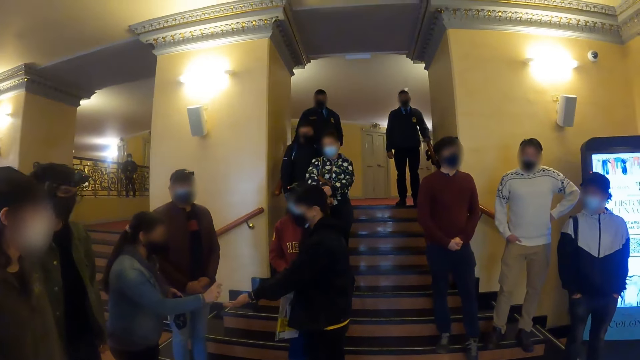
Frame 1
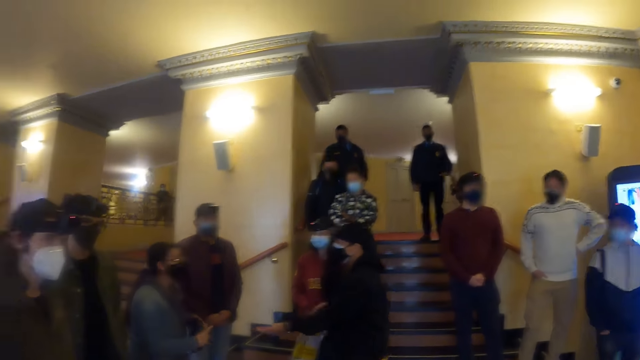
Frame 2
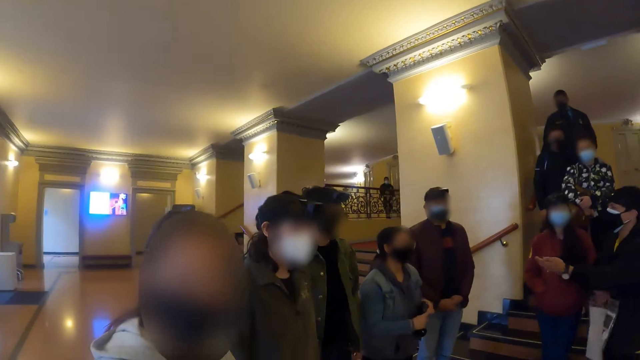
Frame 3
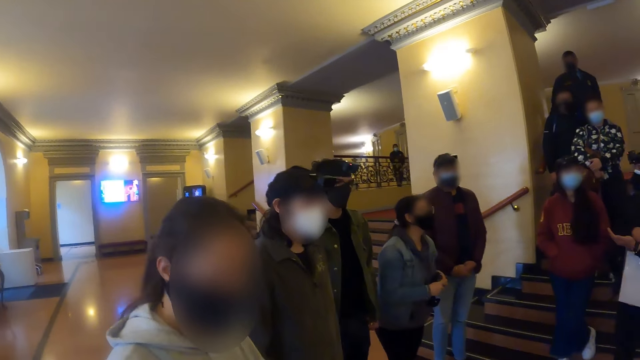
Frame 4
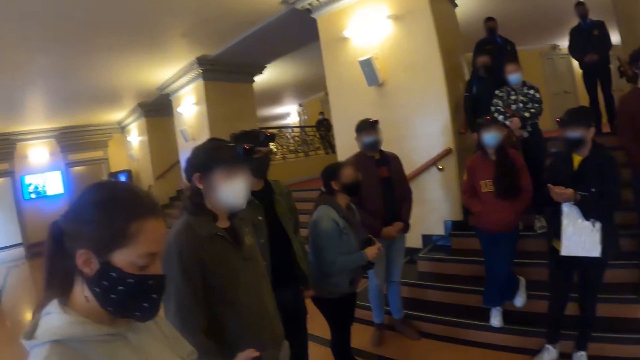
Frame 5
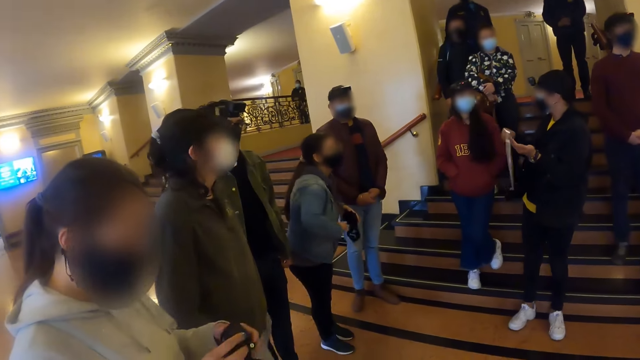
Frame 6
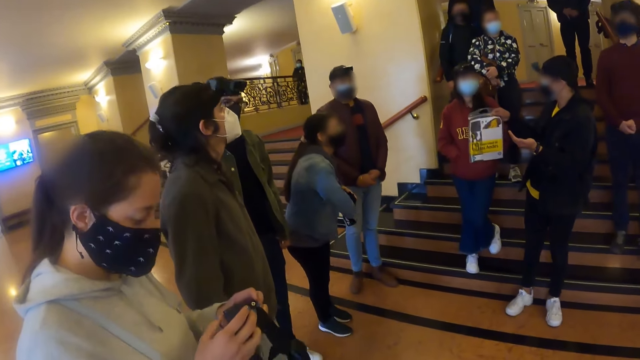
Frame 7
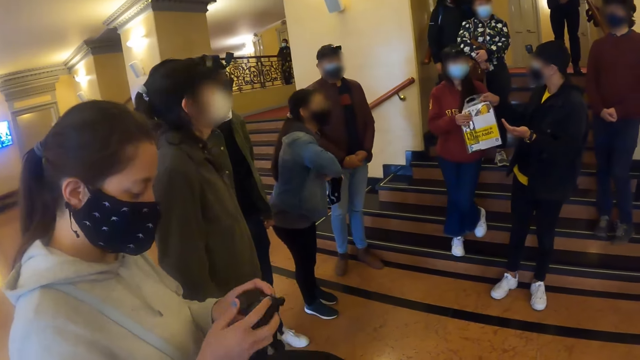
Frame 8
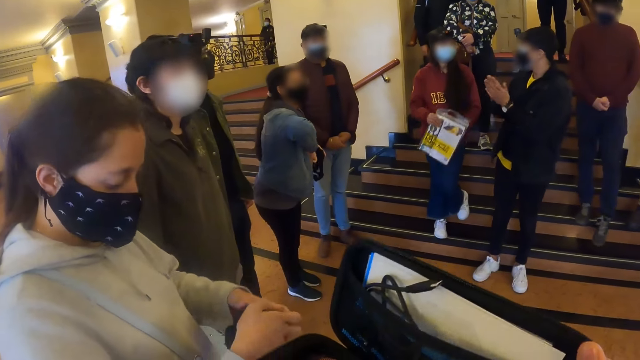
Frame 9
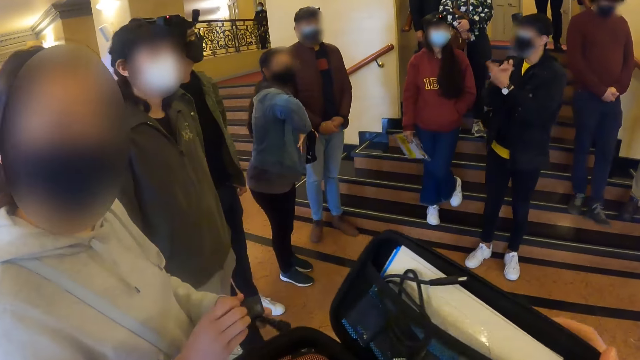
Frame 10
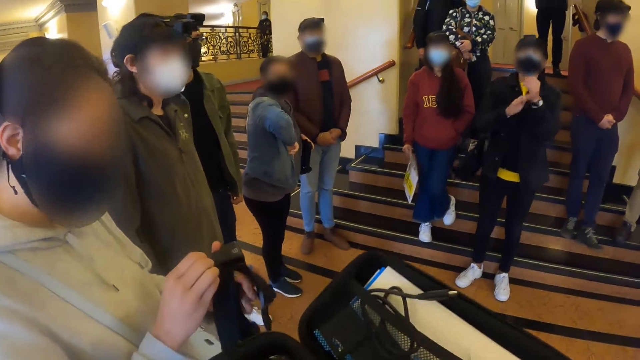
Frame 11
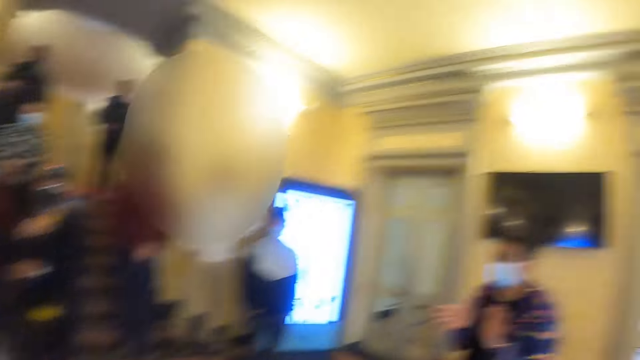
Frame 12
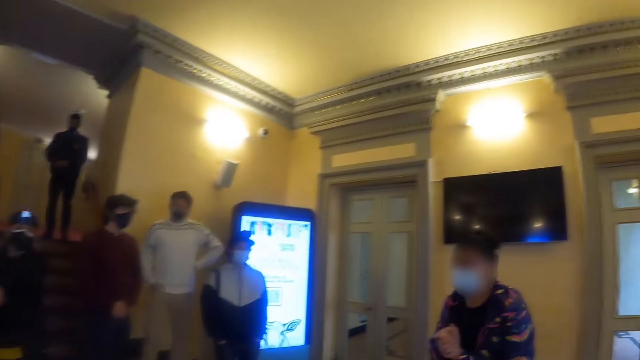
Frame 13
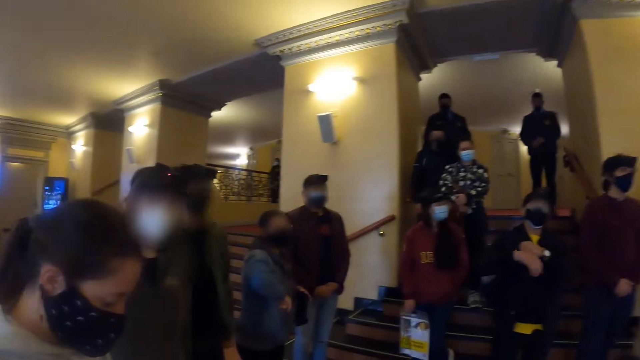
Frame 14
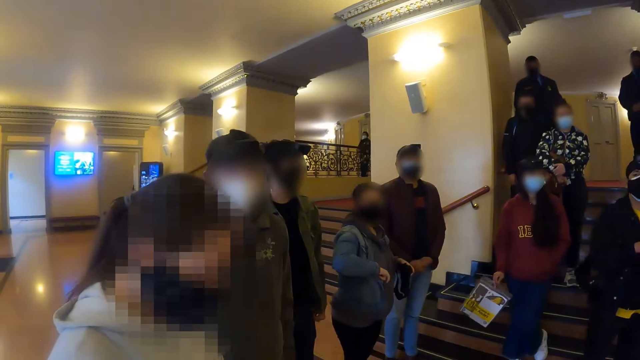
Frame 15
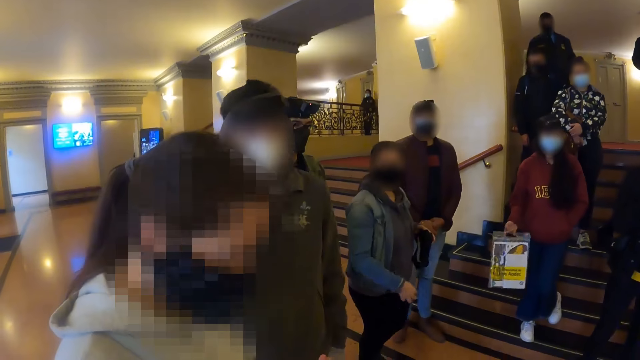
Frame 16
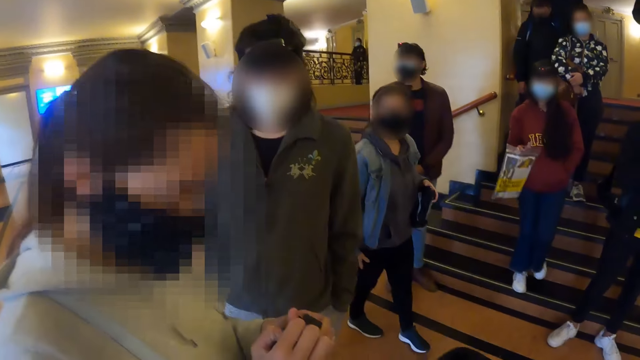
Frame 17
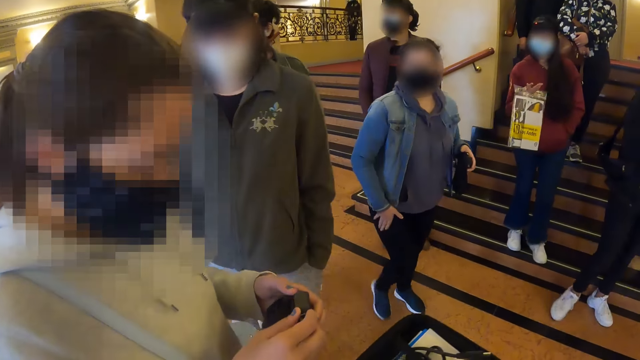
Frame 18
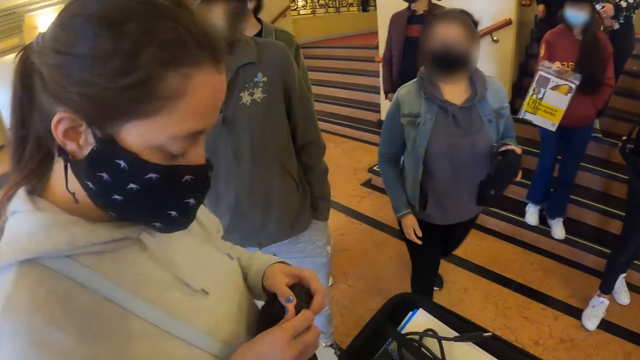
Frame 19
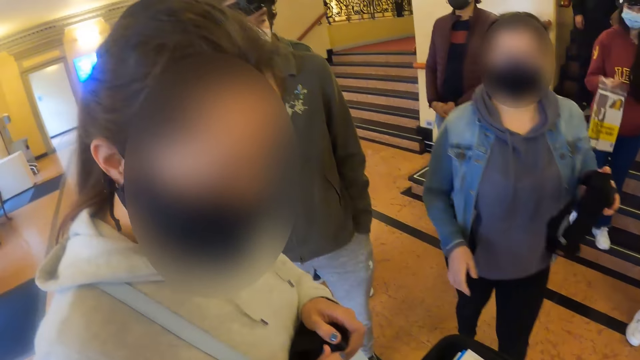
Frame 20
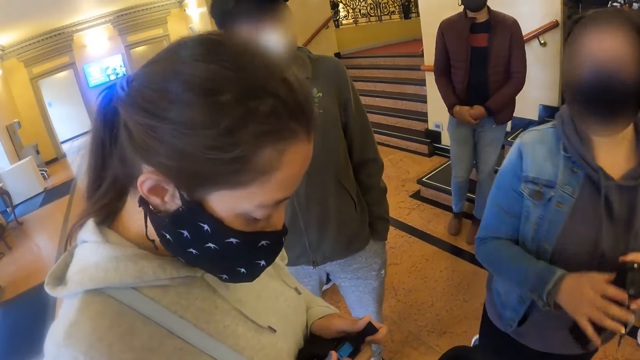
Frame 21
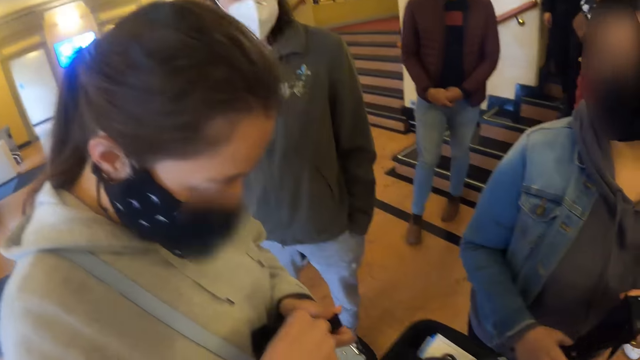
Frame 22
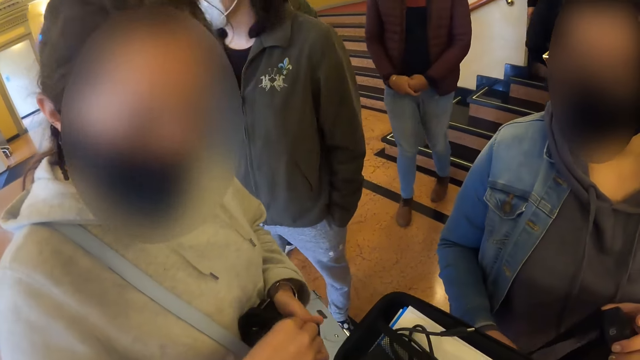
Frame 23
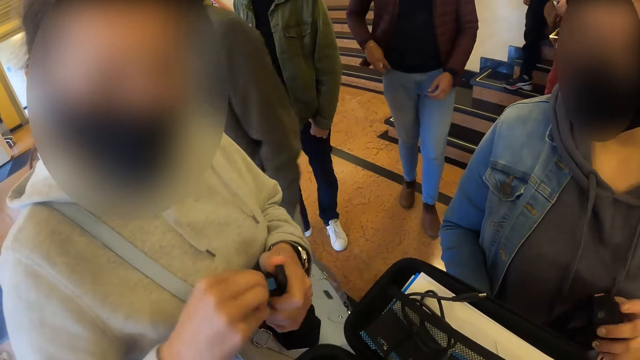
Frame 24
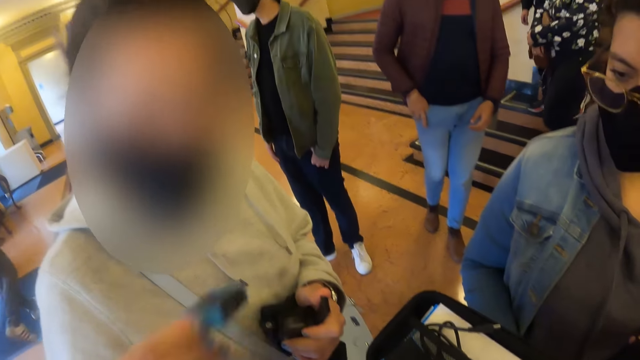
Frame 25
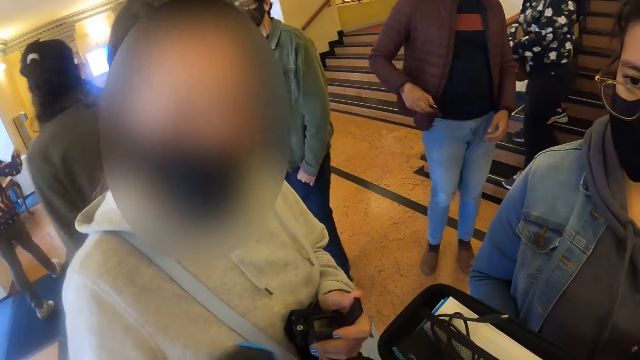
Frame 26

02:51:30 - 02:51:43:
A man stretches his hand. The camera wearer looks around the room and interacts with the lady. They open a bag. They hold the bag. They look around the room. They hold the bag. They interact with the lady.

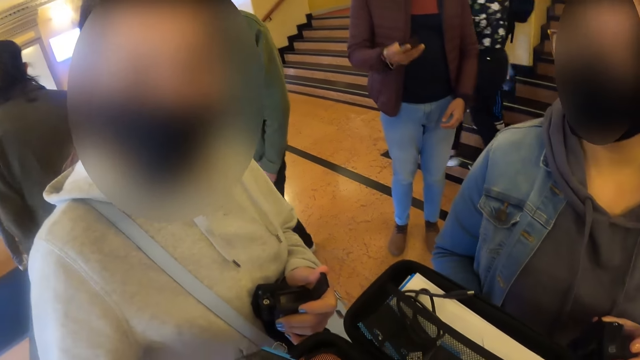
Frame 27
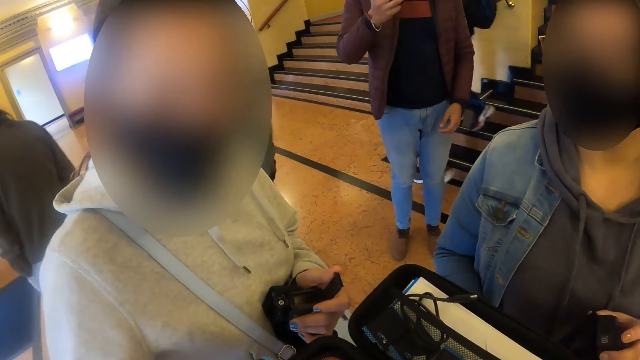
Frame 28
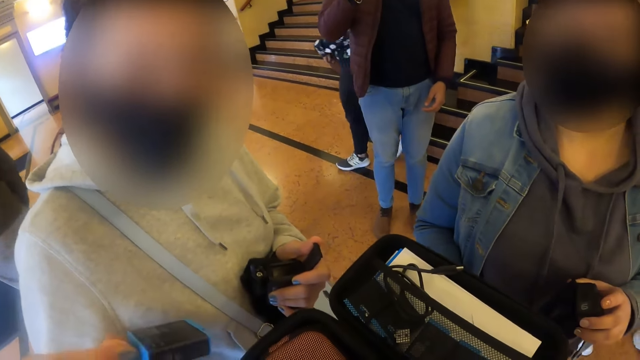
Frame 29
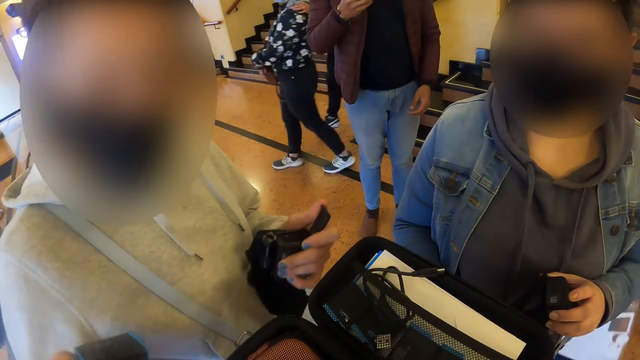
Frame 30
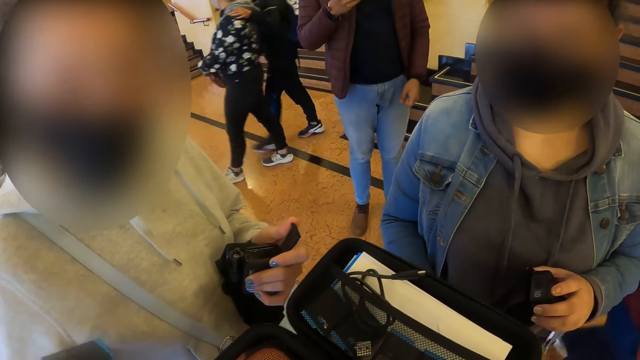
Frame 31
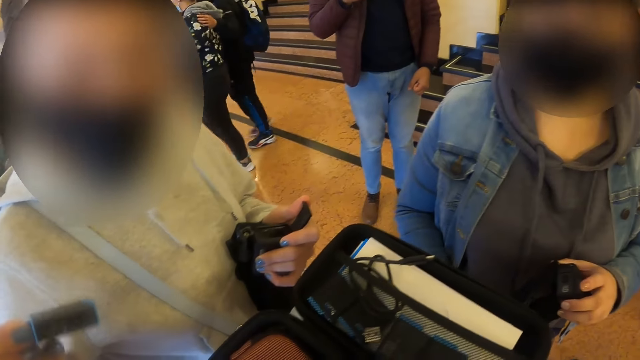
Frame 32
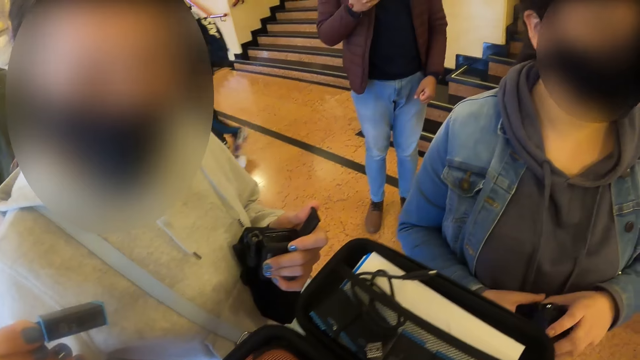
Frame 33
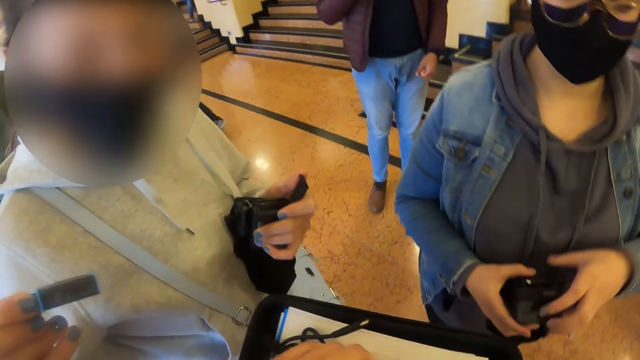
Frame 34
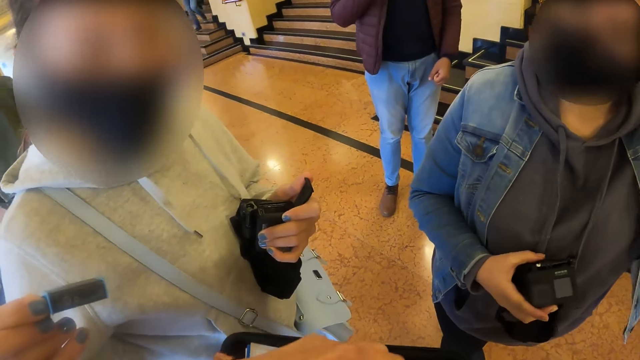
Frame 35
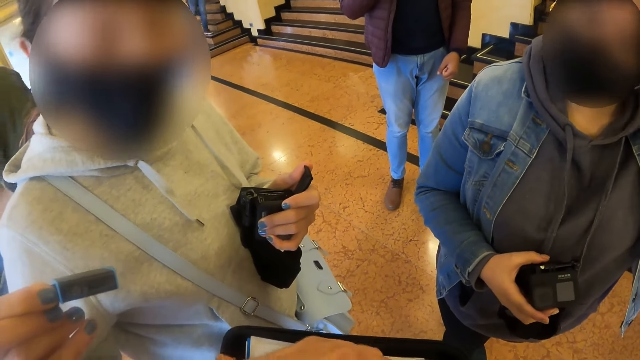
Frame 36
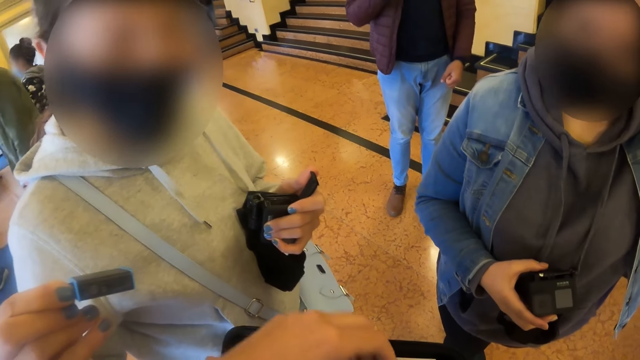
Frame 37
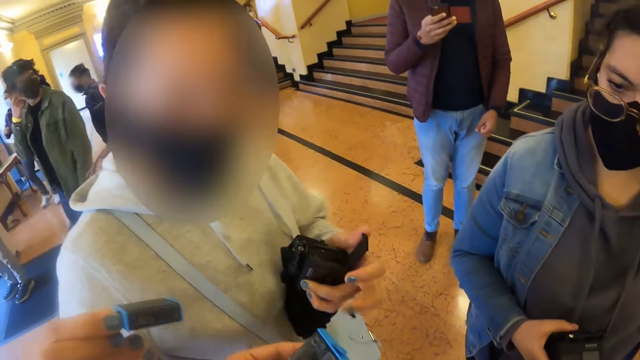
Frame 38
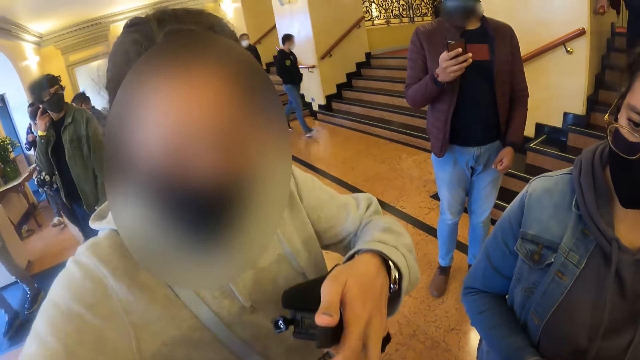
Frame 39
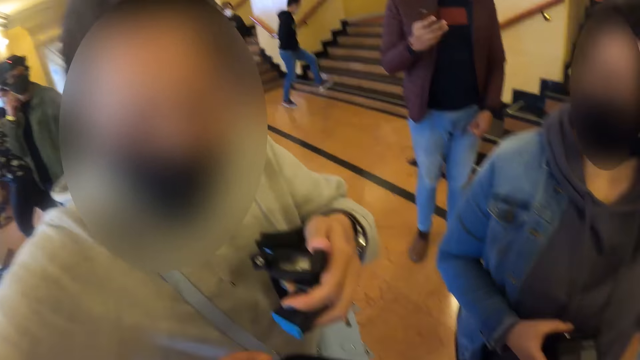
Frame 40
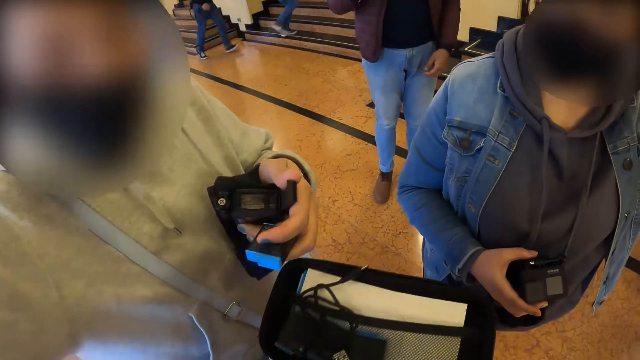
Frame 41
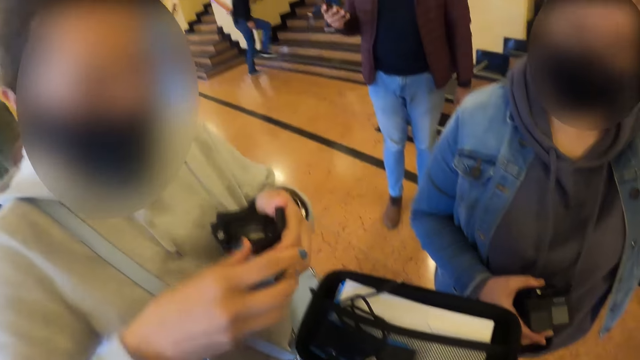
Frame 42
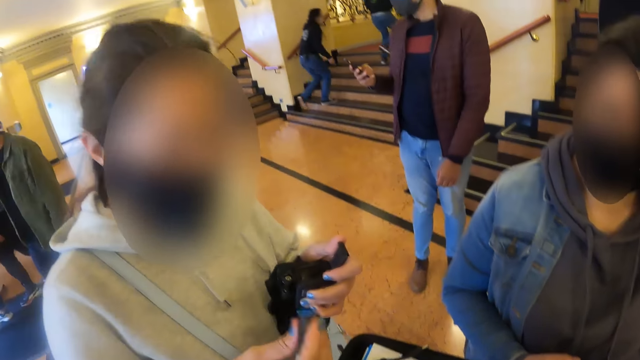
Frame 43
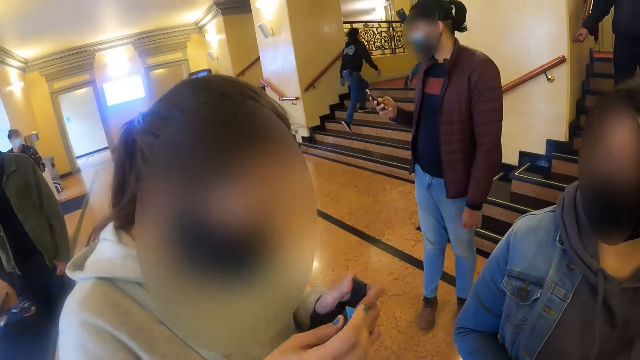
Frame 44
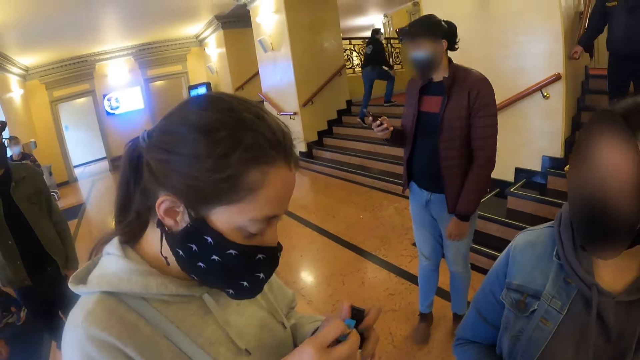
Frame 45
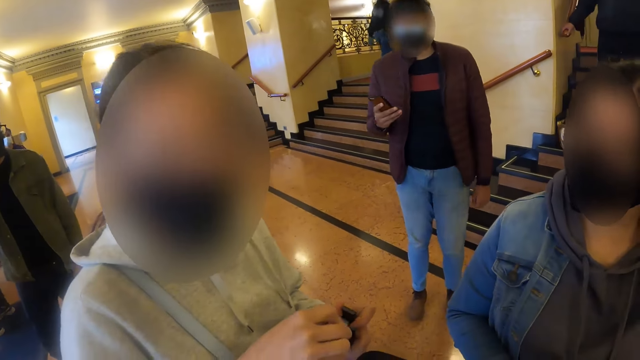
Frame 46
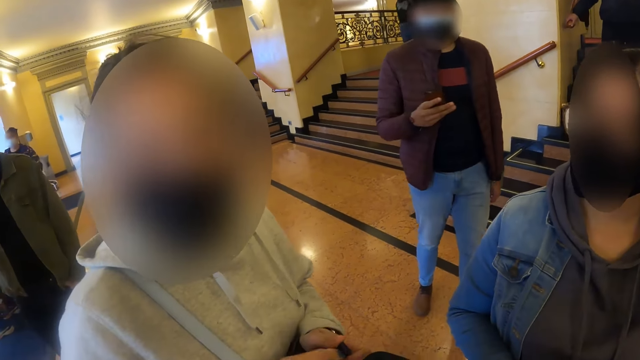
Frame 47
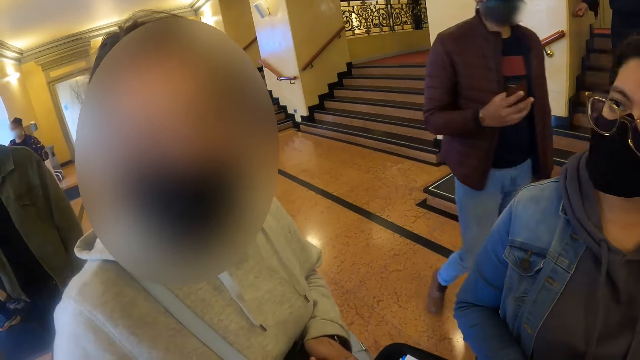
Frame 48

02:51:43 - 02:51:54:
The lady holds the camera. The lady raises her hand.
